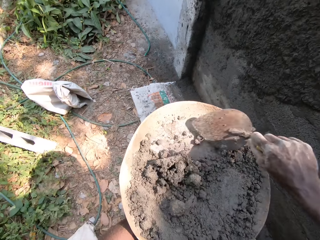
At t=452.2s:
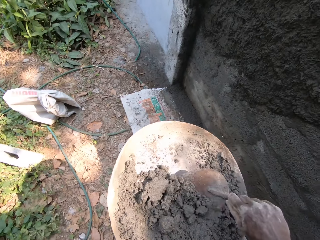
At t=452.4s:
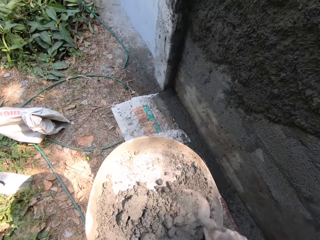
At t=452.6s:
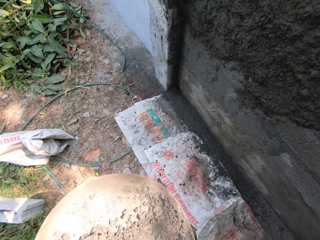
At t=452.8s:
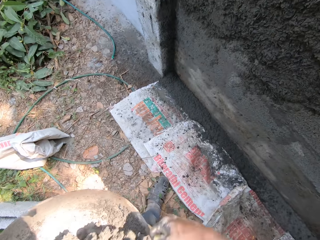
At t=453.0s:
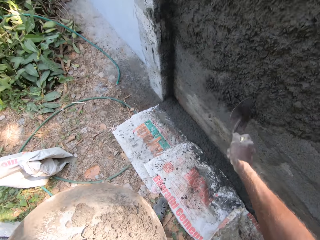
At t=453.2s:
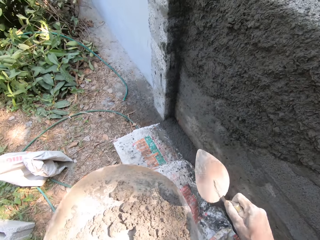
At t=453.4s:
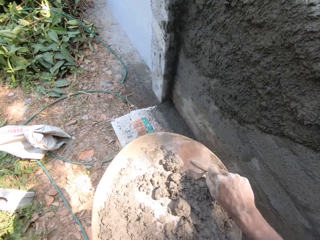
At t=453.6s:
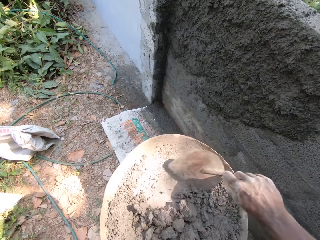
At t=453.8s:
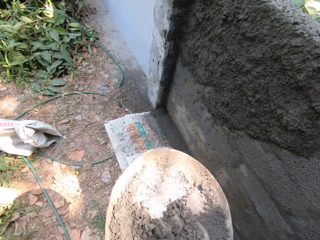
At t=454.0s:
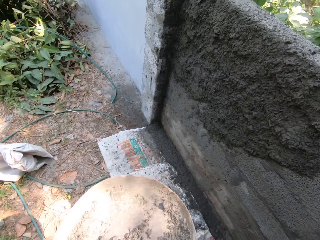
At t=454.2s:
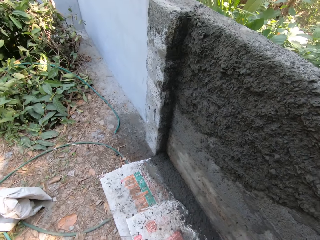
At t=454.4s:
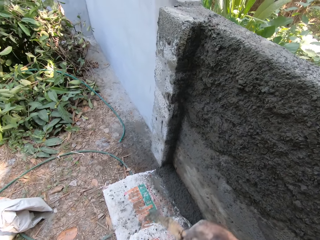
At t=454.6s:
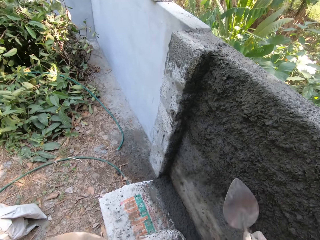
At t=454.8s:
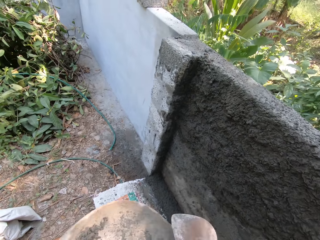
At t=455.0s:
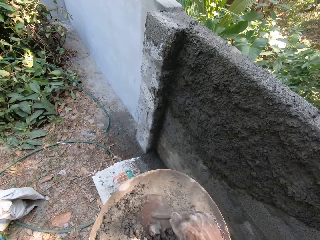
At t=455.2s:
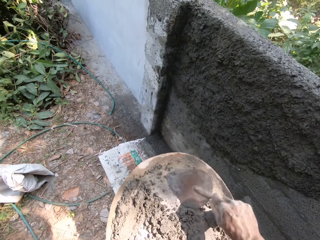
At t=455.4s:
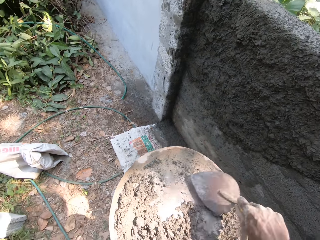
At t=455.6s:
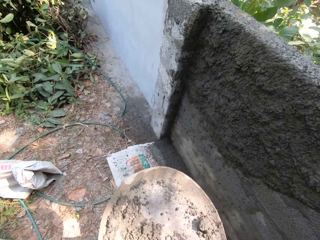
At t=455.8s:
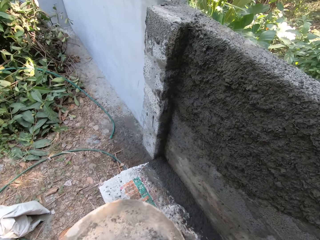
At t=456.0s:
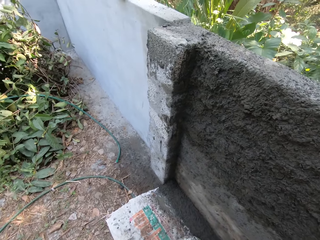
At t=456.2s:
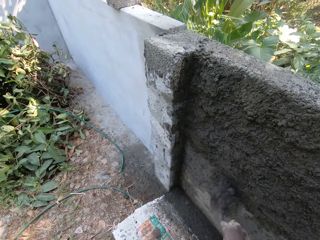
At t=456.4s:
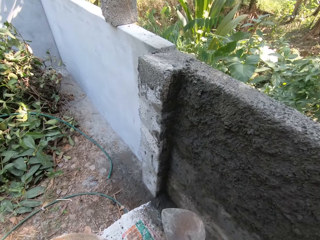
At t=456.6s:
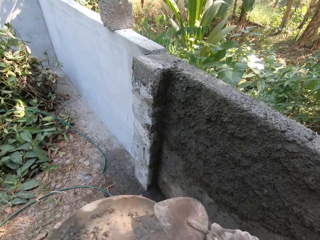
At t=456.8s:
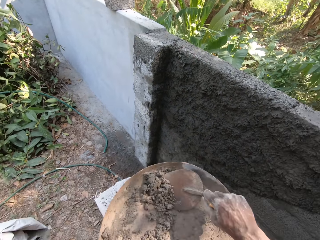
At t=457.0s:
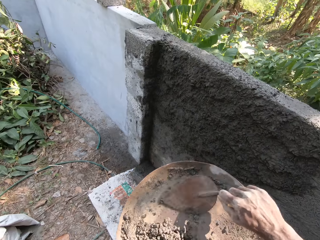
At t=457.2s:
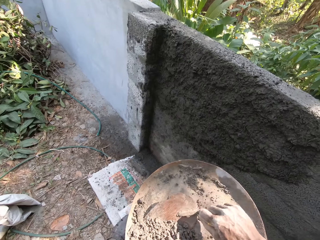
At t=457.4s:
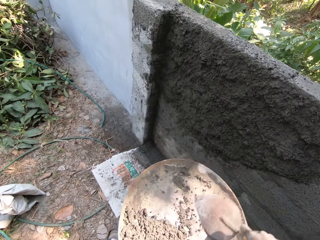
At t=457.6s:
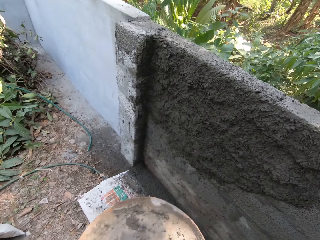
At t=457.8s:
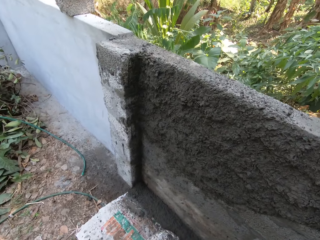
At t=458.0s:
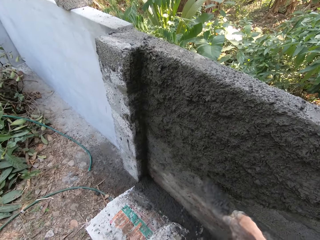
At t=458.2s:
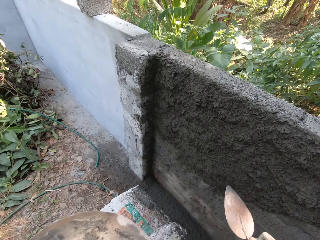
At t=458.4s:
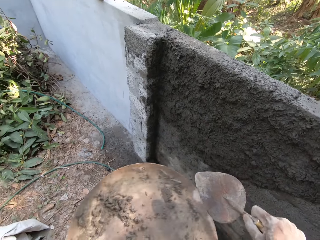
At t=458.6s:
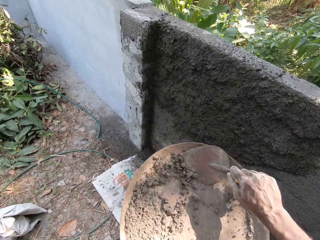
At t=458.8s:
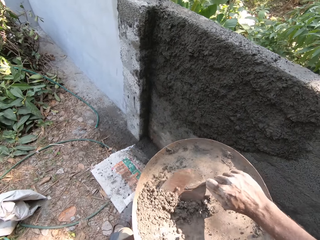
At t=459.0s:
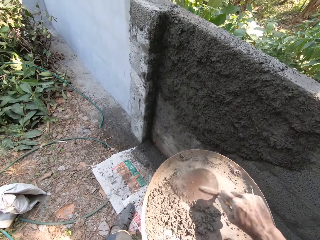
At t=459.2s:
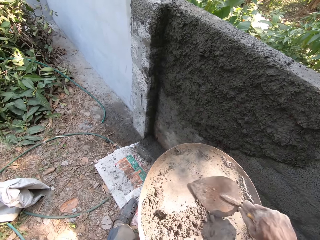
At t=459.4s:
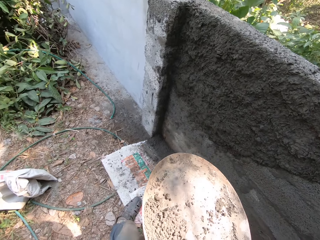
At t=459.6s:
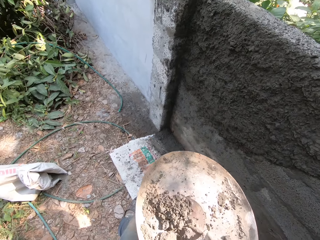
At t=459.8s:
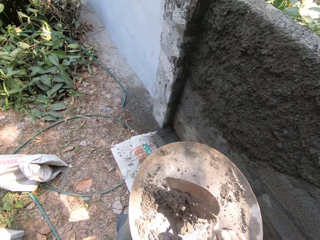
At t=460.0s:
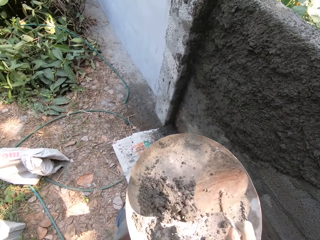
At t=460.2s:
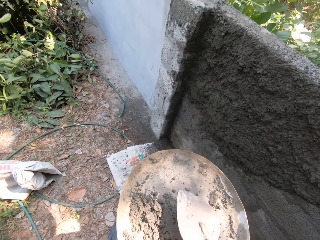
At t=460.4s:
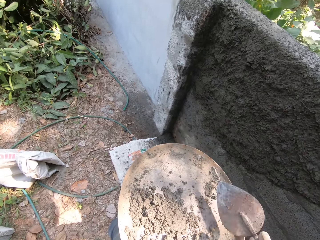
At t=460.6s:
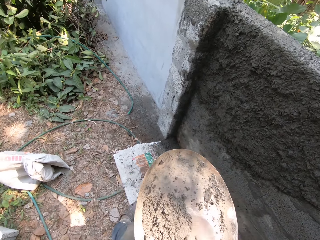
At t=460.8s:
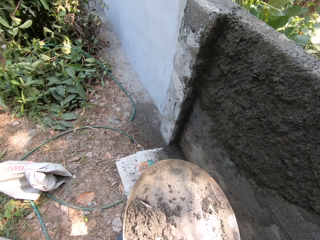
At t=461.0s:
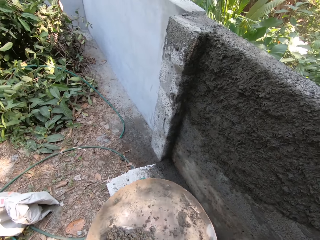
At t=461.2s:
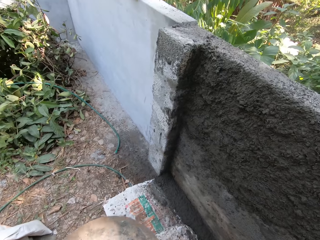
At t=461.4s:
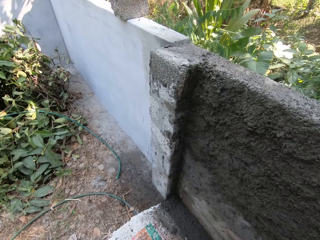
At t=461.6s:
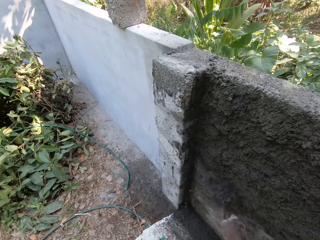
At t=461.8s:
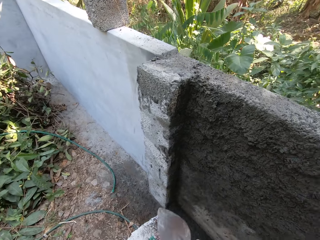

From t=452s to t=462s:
The camera wearer scoops the mortar from the head pan with the trowel in his right hand. He pours the mortar on the wall with the trowel in his right hand. He scoops the mortar from the head pan with the trowel in his right hand. He pours the mortar on the wall with the trowel in his right hand. He scoops the mortar from the head pan with the trowel in his right hand. He pours the mortar on the wall with the trowel in his right hand. He scoops the mortar from the head pan with the trowel in his right hand. He pours the mortar on the wall with the trowel in his right hand. He scoops the mortar from the head pan with the trowel in his right hand.

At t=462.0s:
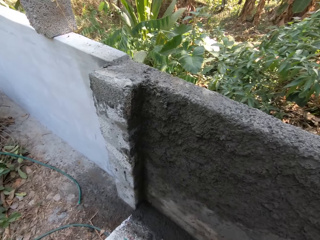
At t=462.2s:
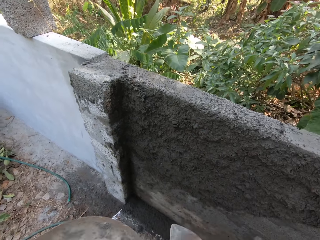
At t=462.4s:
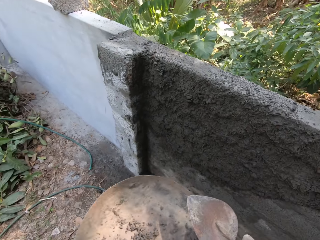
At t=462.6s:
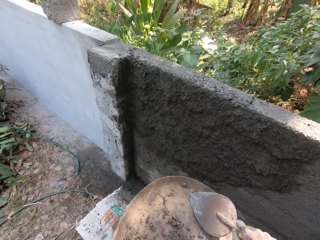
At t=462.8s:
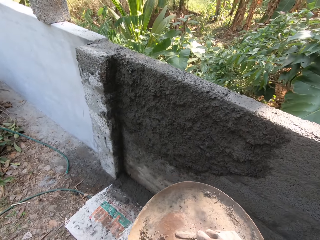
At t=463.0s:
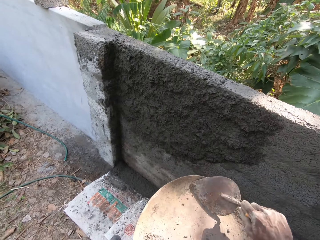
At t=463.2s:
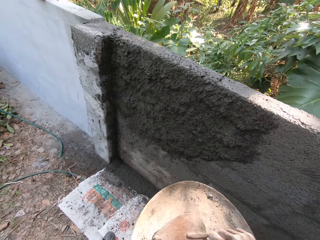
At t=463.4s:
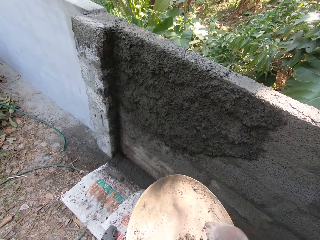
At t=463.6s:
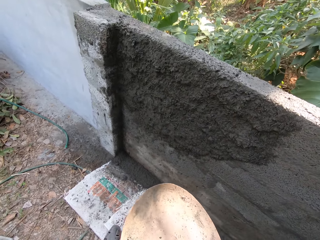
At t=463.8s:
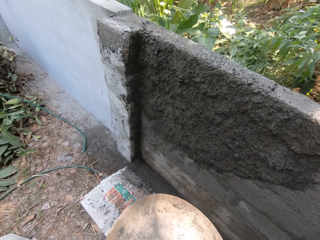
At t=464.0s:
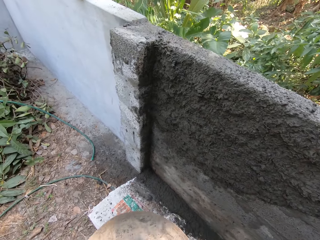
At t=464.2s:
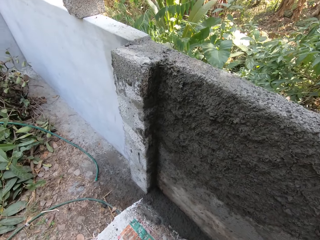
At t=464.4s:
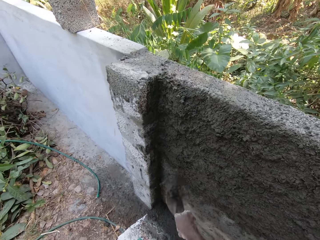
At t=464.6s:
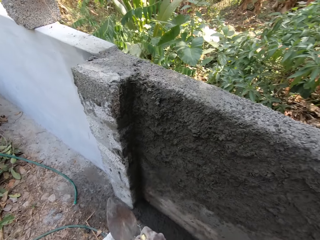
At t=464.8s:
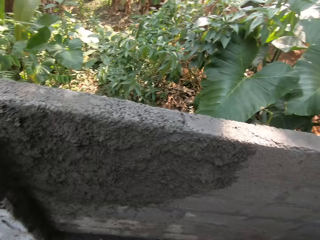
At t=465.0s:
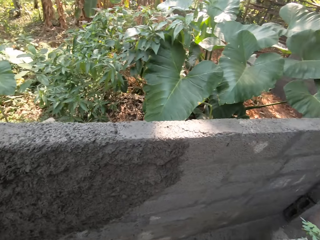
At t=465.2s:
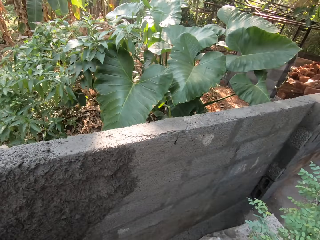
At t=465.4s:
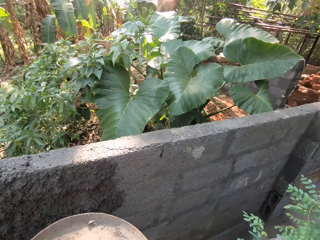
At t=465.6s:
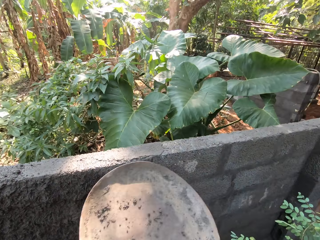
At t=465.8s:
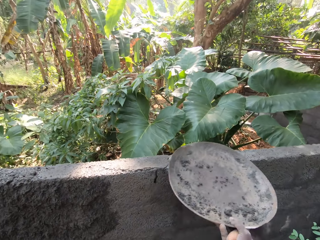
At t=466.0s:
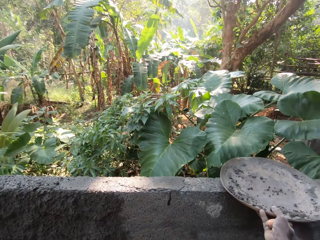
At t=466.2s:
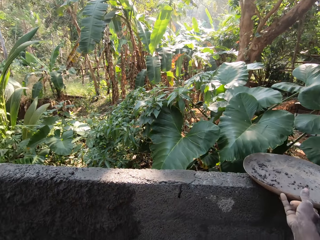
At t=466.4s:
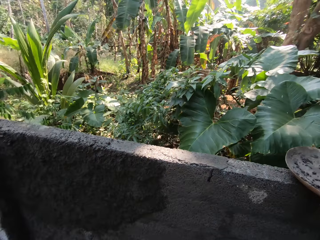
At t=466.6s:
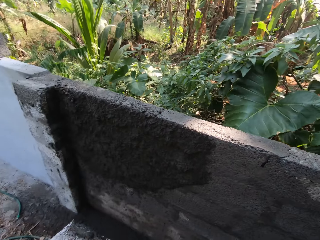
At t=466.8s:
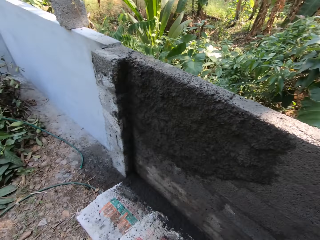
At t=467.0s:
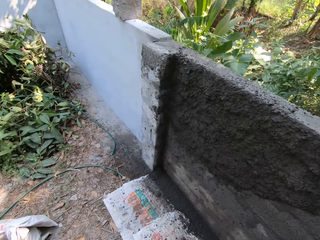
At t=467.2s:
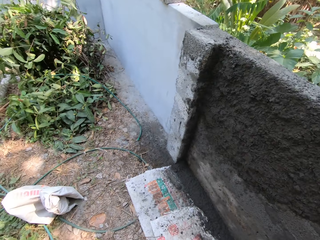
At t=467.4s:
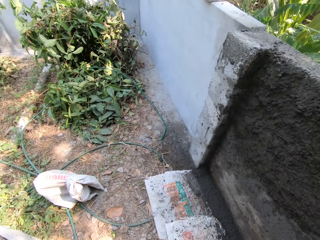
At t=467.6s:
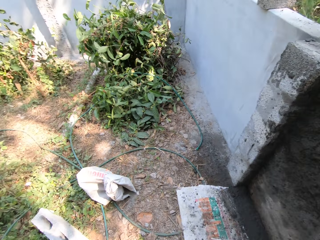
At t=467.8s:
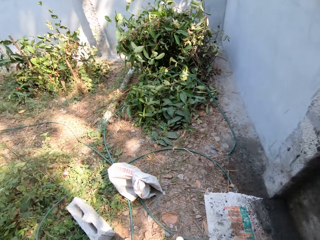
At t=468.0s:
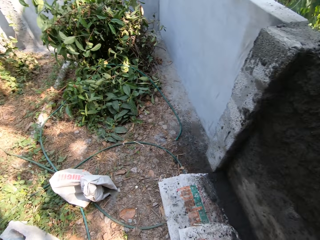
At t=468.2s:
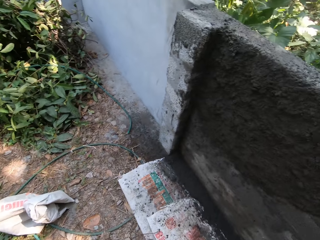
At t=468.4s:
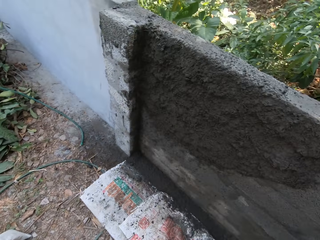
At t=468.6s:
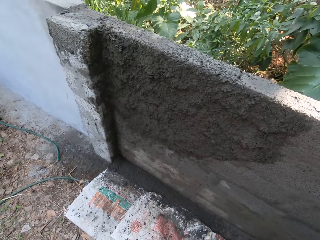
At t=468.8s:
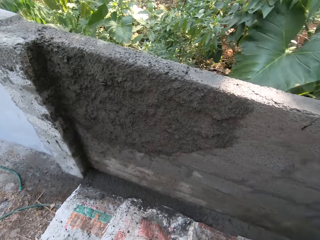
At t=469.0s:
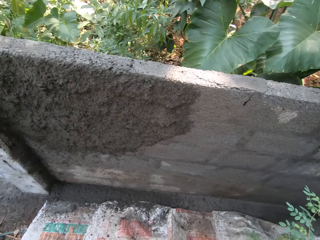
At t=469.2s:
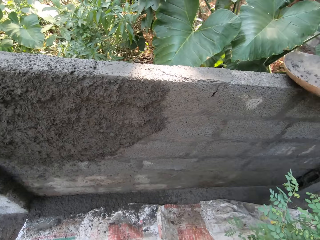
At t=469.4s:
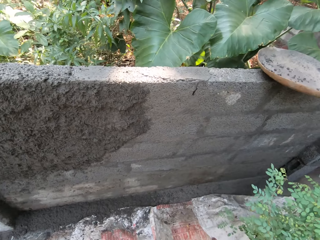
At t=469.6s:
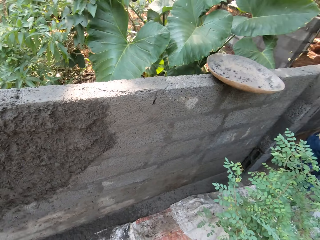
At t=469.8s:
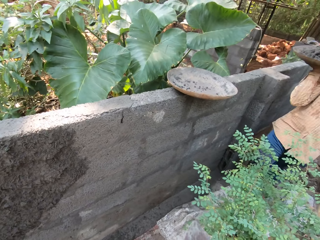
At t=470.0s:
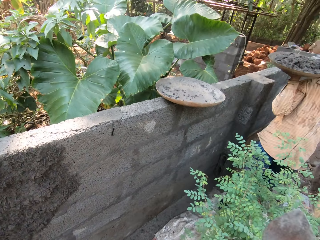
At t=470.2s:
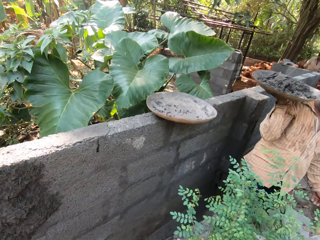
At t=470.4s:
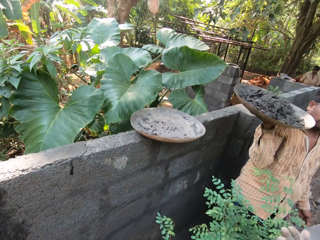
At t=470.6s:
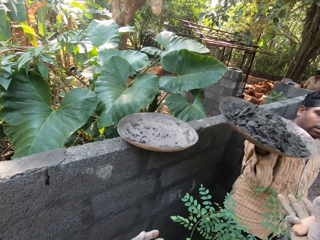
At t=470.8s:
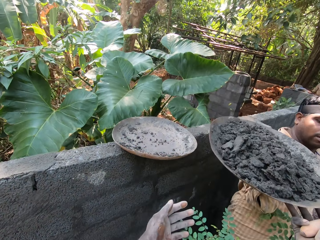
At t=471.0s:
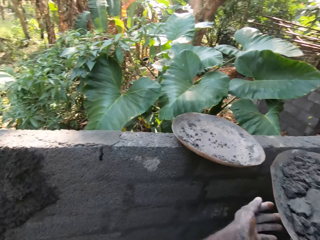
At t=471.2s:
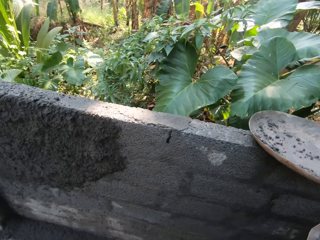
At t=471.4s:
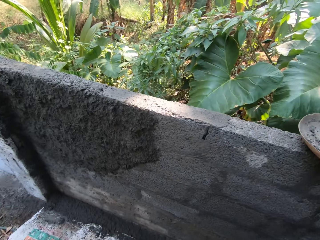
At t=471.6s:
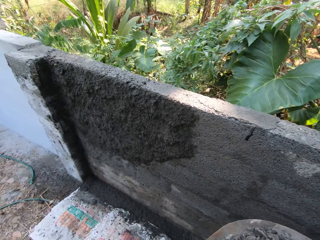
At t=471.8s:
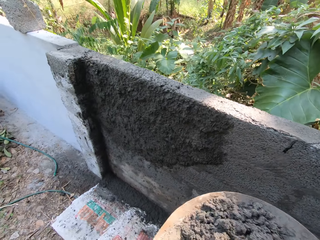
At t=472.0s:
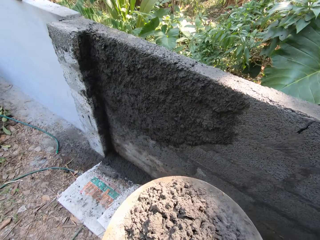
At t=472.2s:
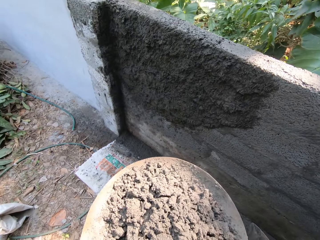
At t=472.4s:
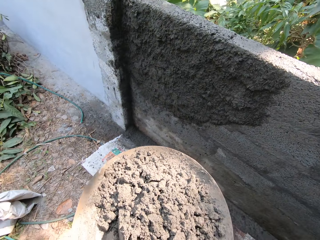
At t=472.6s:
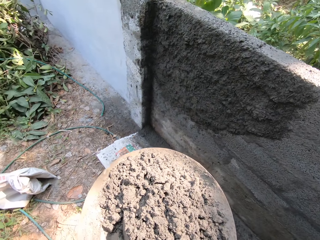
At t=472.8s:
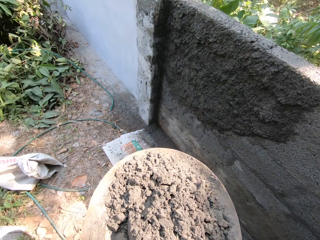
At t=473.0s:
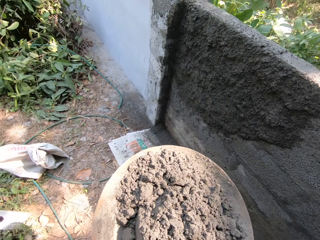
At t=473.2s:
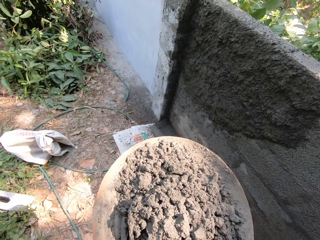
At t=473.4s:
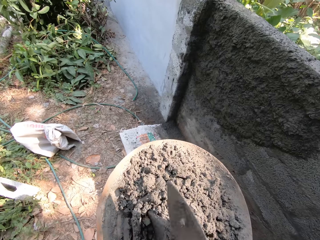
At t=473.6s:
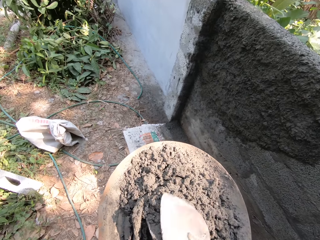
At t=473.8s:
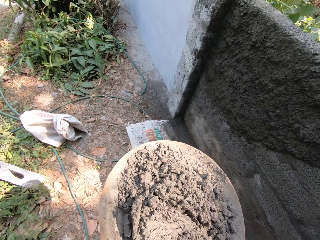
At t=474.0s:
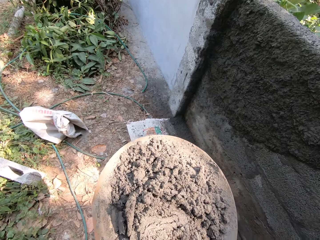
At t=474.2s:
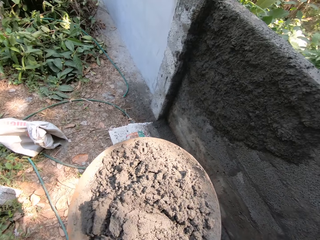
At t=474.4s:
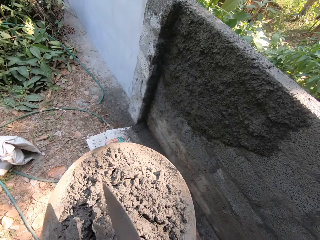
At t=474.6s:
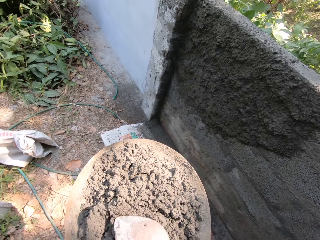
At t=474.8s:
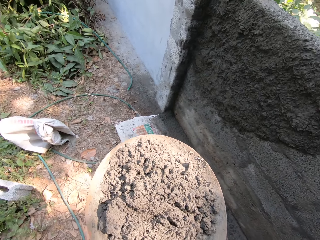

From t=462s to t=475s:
The camera wearer pours the mortar on the wall with the trowel in his right hand. He scoops the mortar from the head pan with the trowel in his right hand. He pours the mortar on the wall with the trowel in his right hand. He puts the head pan on the wall with his right hand. A man walks towards the camera wearer with a head pan of mortars in his right hand on his shoulder. The camera wearer collects the head pan with mortar from the man with his hands. He mixes the mortar in the head pan with the trowel in his right hand.
